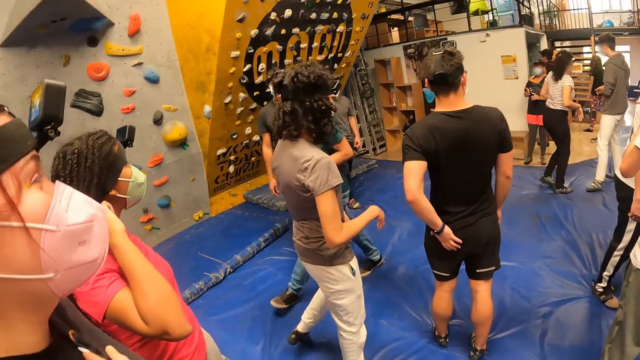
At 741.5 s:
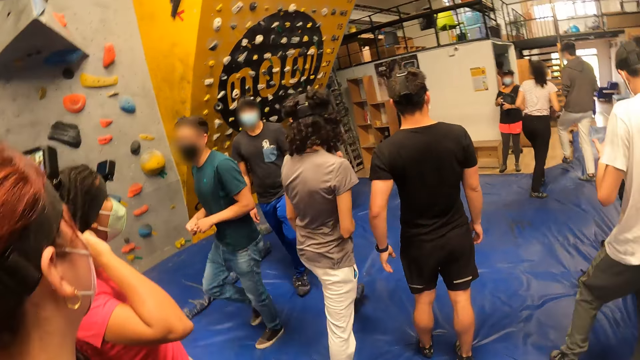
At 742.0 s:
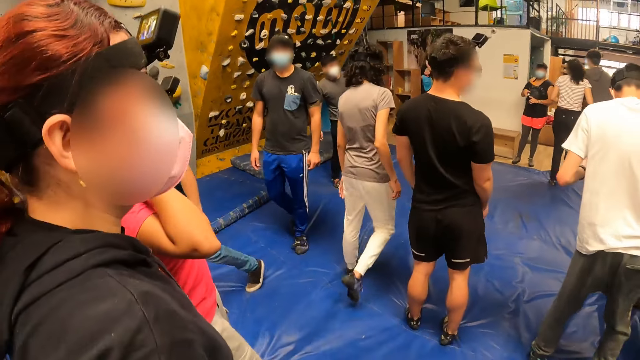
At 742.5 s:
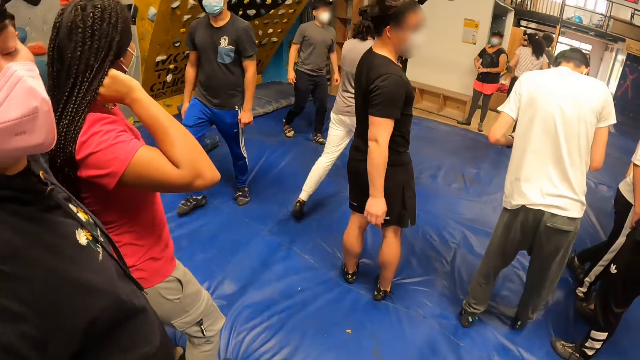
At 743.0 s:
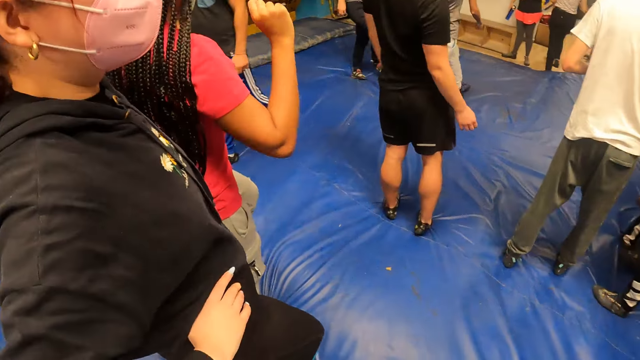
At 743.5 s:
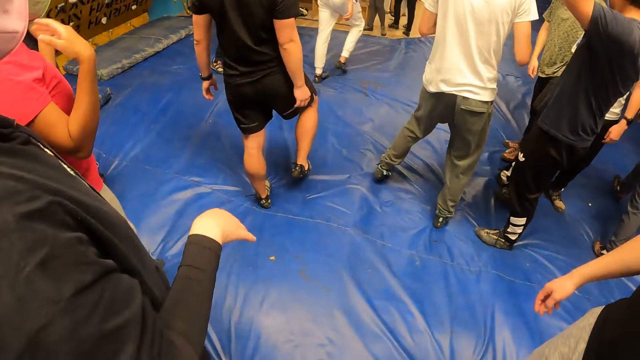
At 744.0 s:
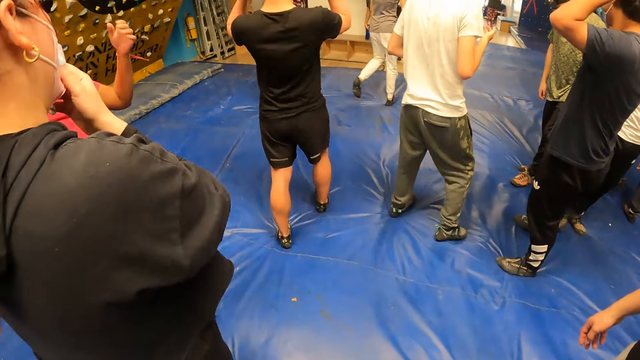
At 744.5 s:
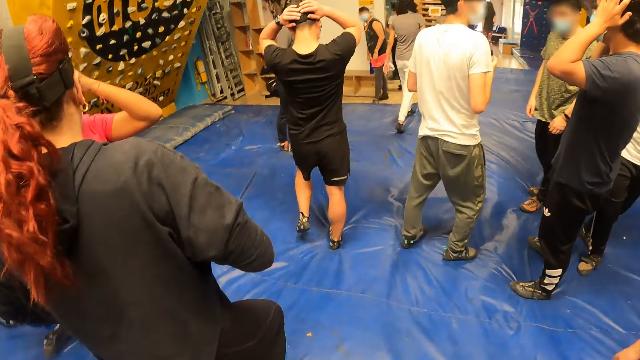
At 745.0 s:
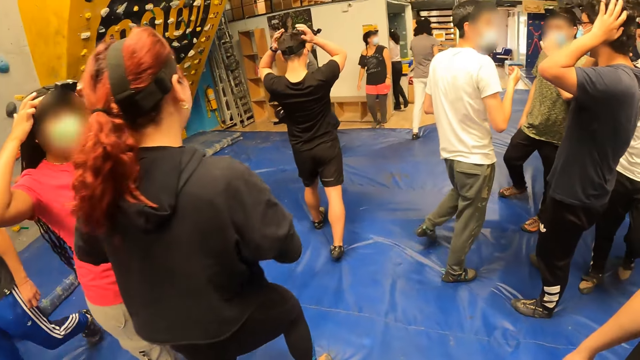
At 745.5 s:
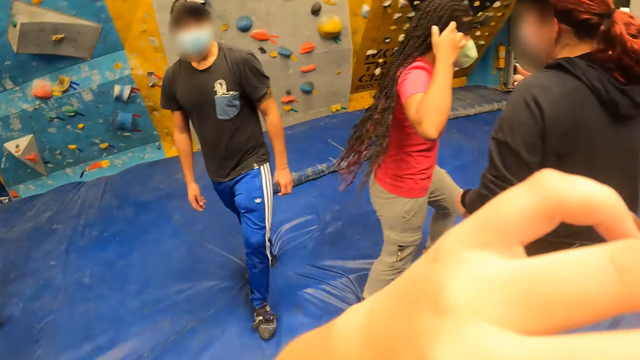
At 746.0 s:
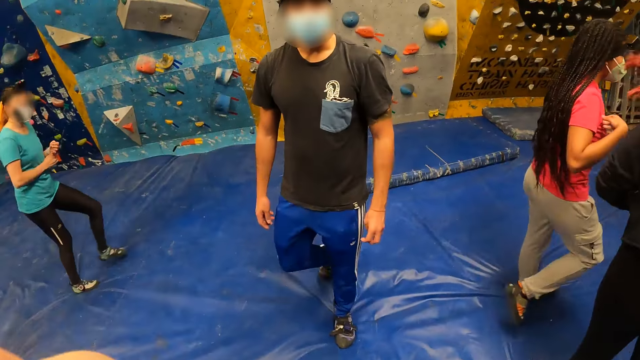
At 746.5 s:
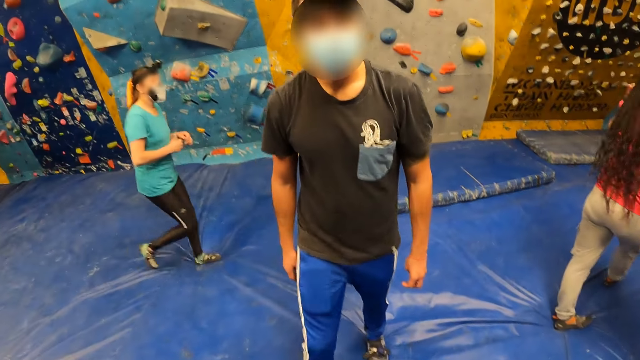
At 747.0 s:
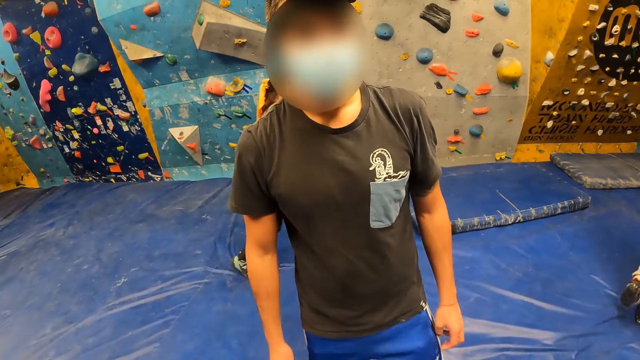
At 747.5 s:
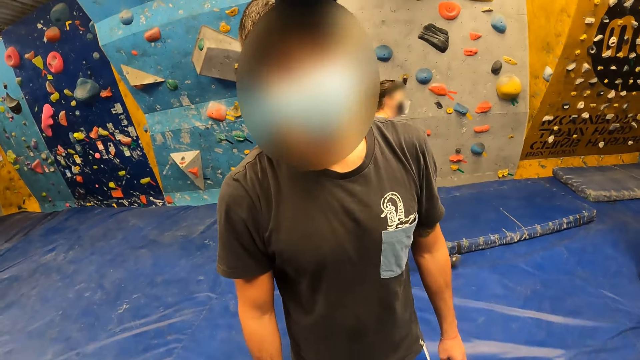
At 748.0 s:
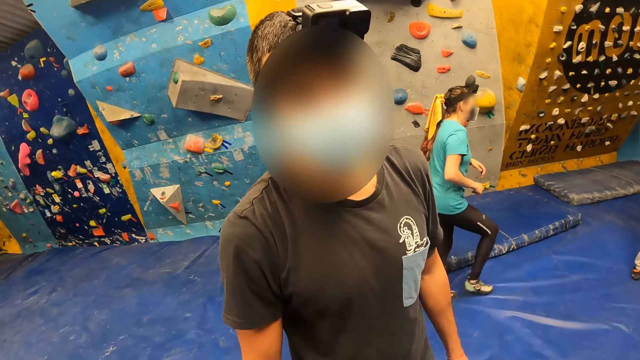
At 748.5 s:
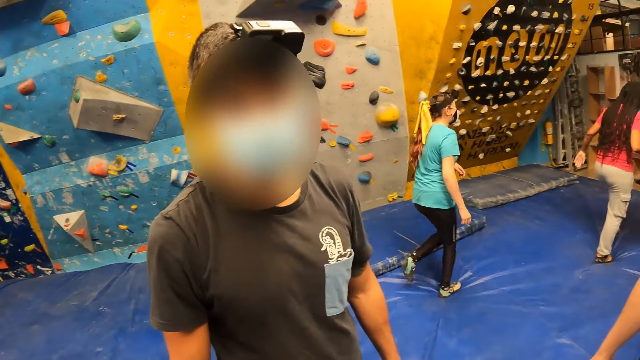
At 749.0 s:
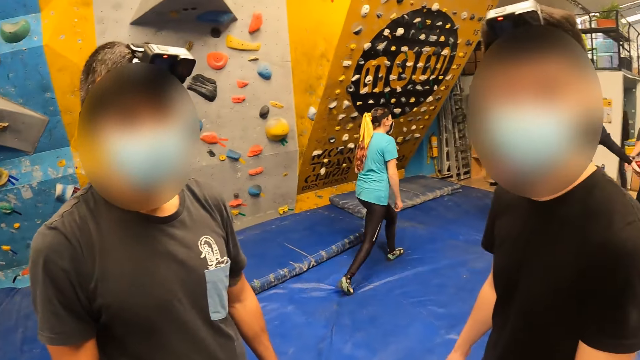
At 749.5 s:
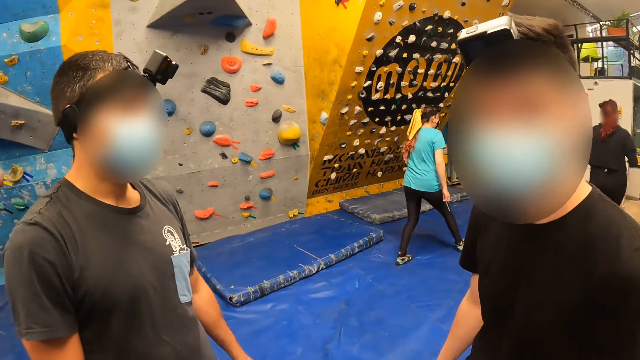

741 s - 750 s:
A man walks on the floor. Another man walks towards the camera wearer. A lady walks on the surface.

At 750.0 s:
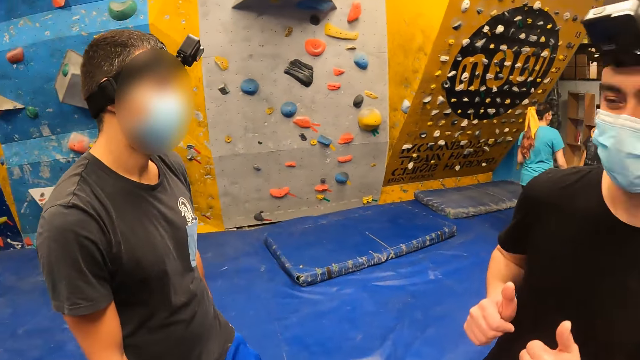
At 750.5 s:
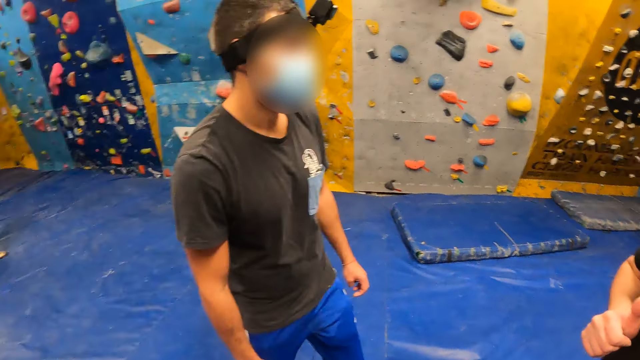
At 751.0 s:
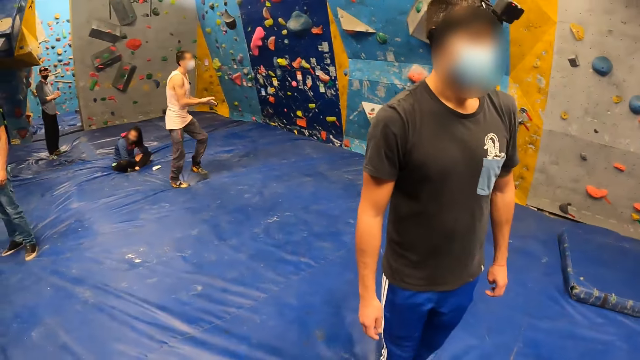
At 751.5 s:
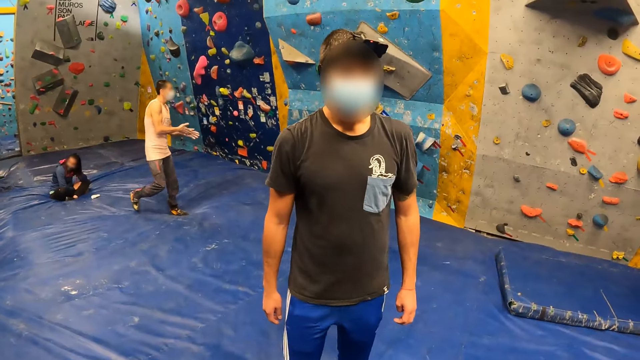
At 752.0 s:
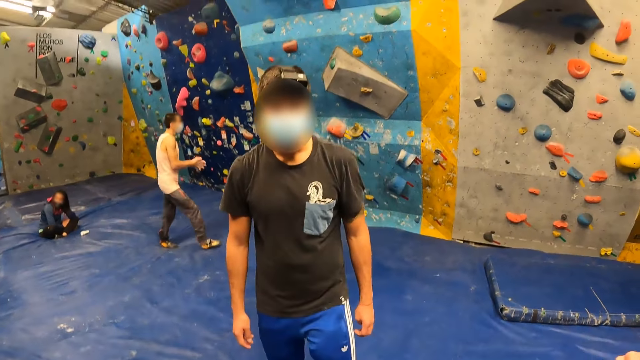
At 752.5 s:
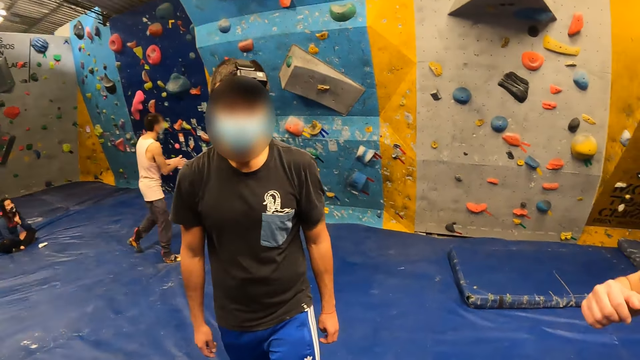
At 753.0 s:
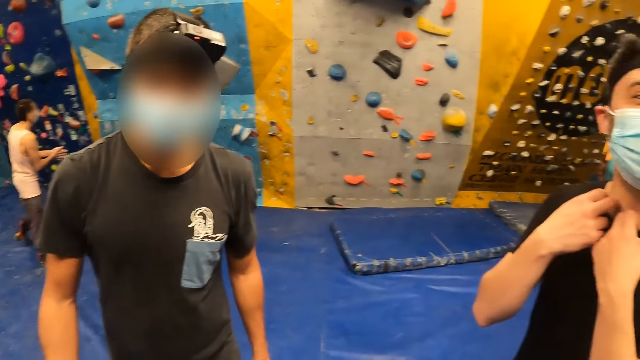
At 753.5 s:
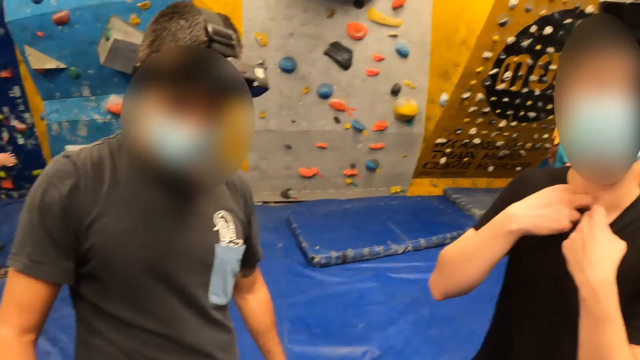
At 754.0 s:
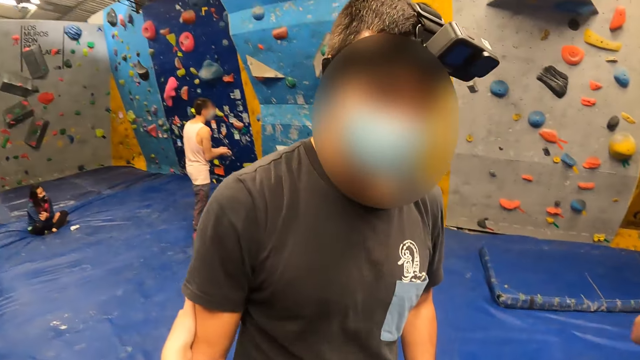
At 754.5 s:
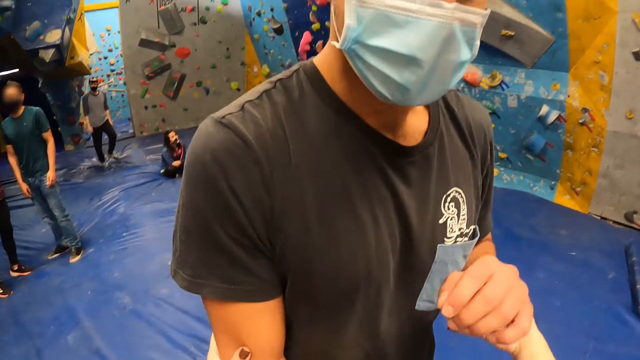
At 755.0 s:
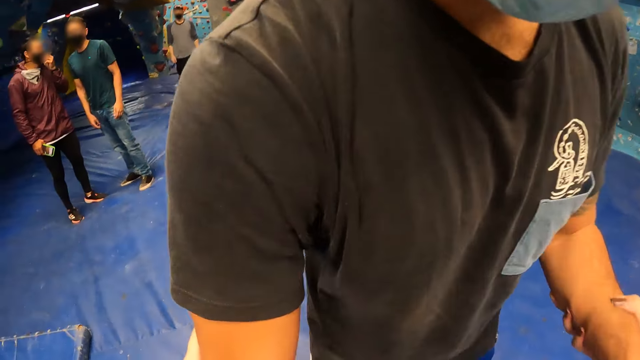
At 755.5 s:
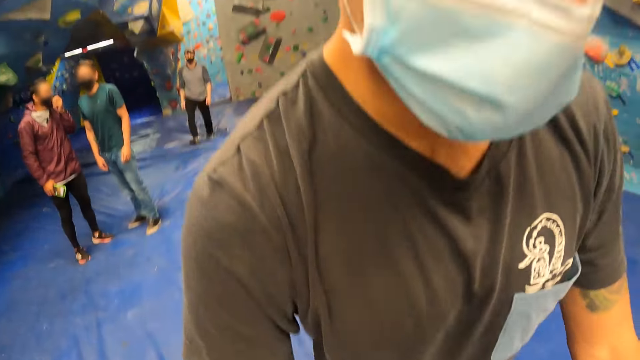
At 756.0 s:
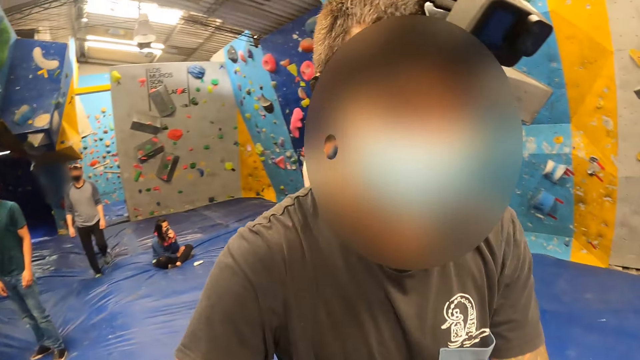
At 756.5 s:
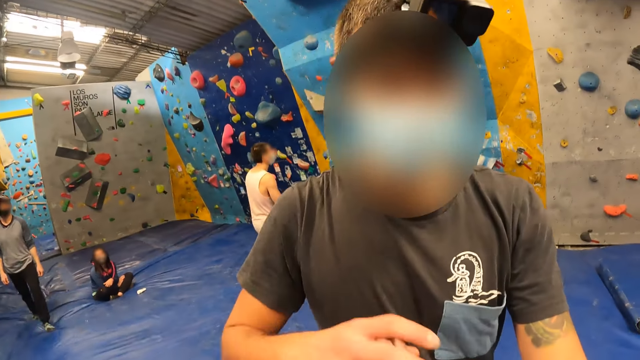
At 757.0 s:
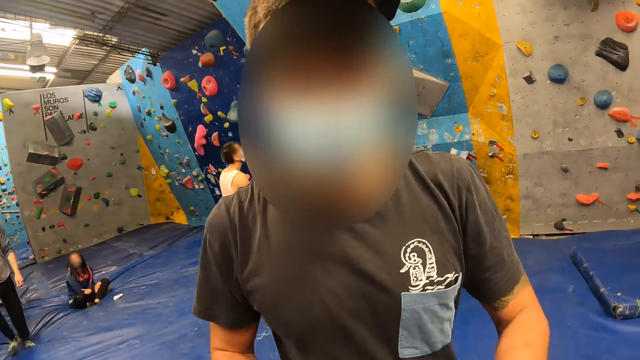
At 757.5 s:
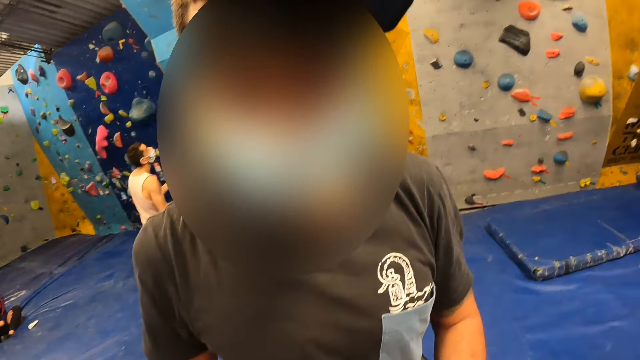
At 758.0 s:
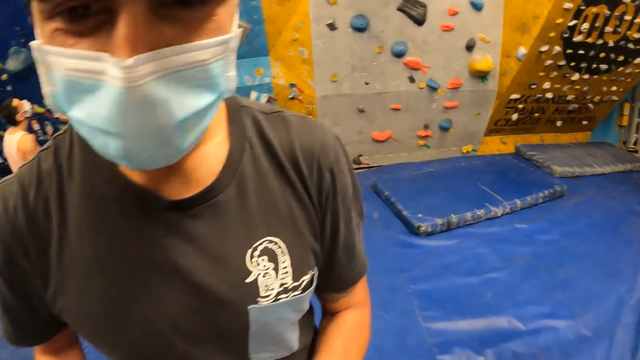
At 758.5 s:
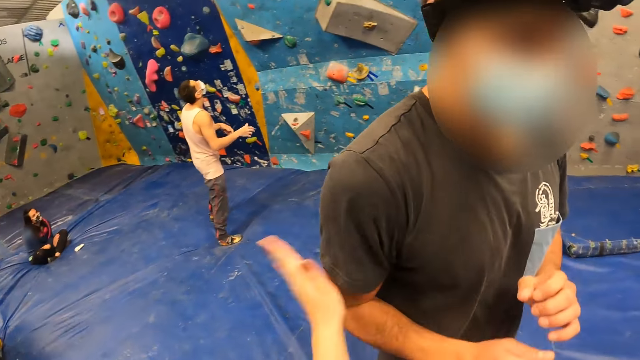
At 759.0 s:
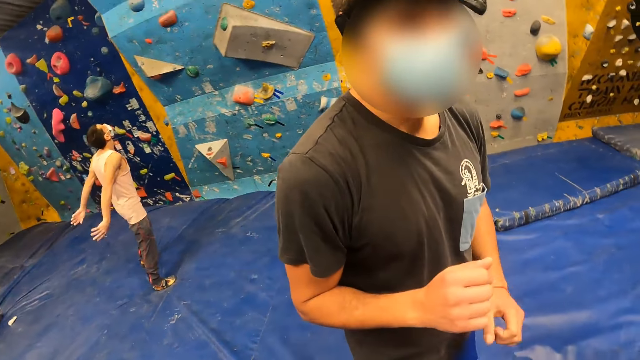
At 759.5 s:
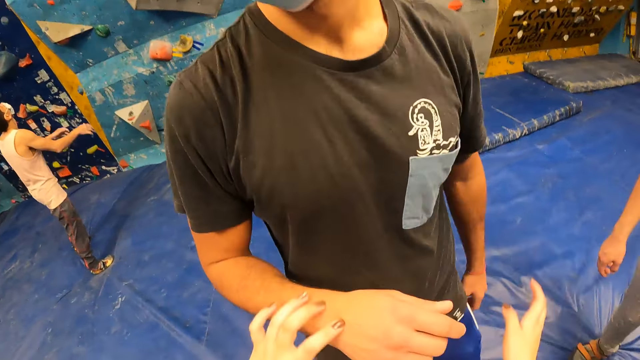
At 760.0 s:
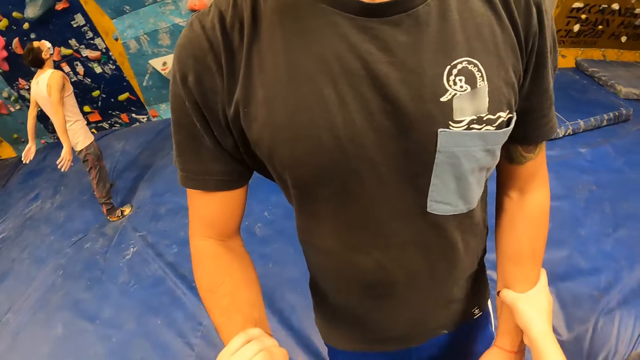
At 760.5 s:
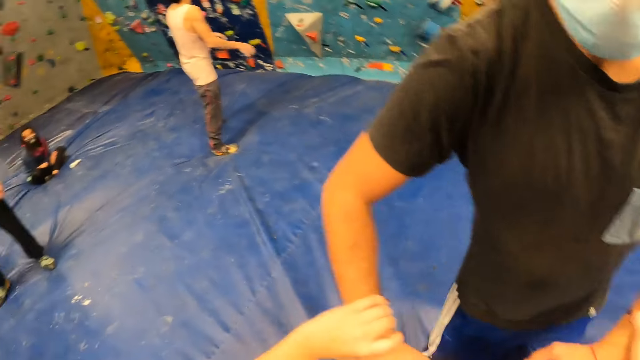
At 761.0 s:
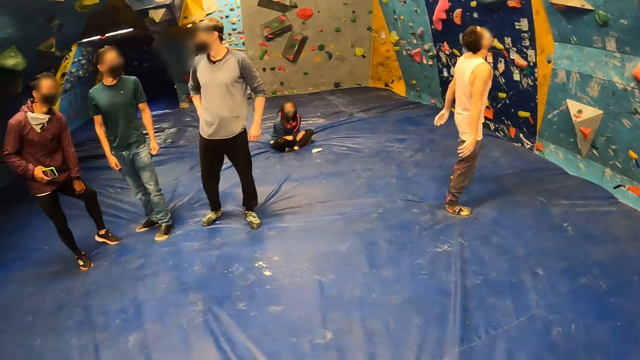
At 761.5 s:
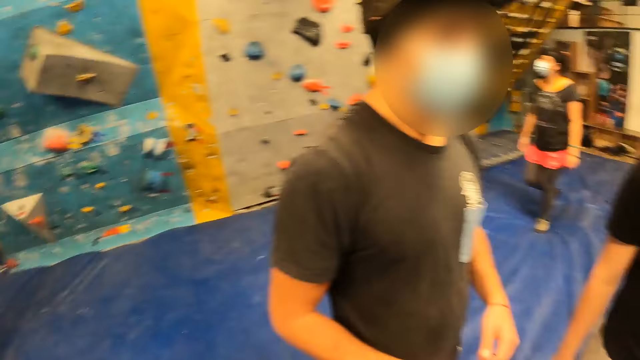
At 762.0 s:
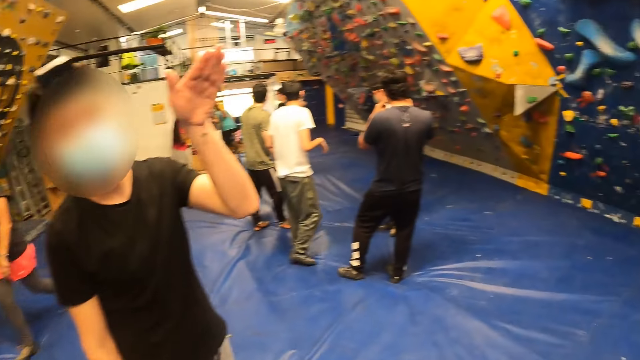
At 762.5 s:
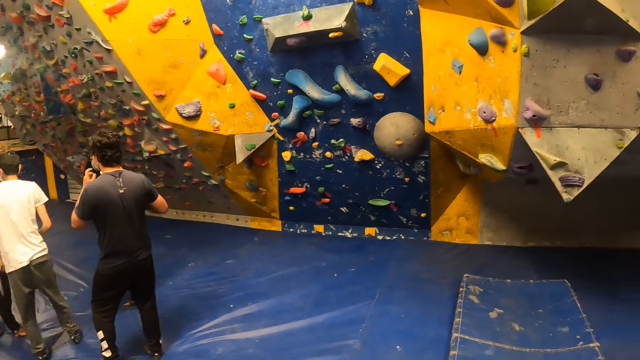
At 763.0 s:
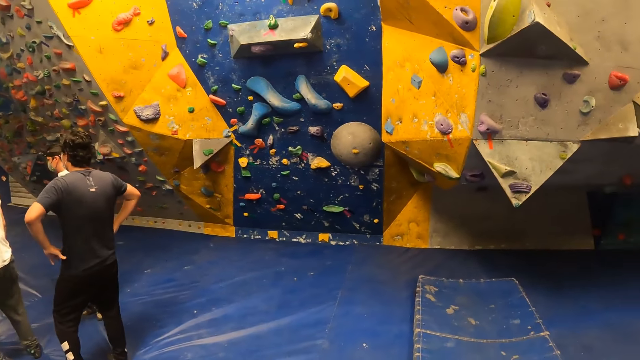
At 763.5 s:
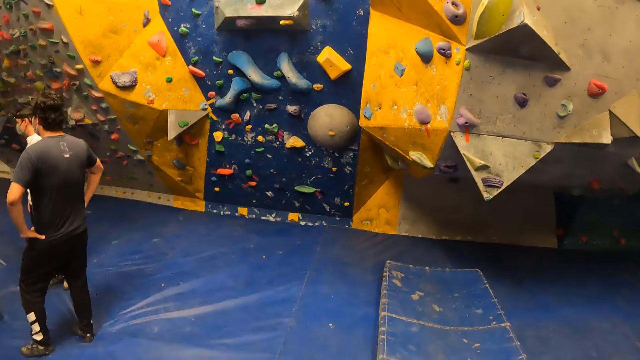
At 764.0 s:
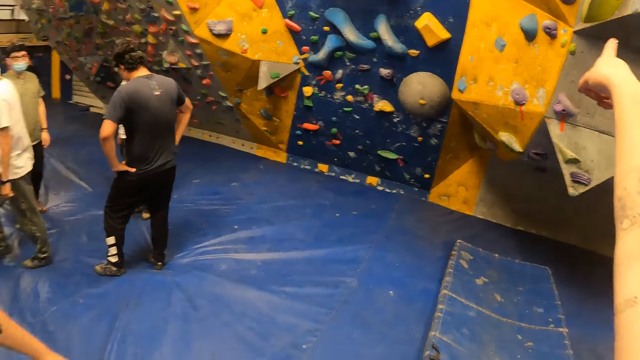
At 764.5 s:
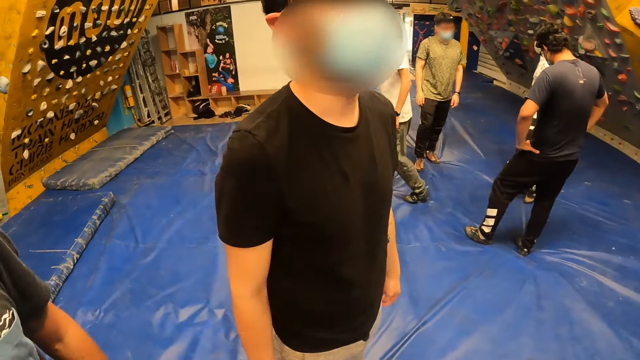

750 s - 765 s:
A man walks on the floor. The camera wearer holds another man's hands with both hands. Another man walks on the floor. The camera wearer beats the man with her left hand. She holds the man's hands with both hands.
